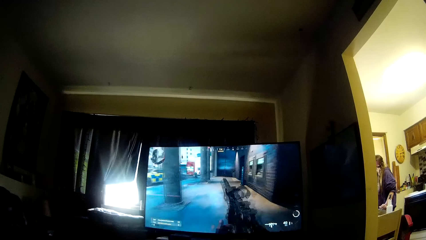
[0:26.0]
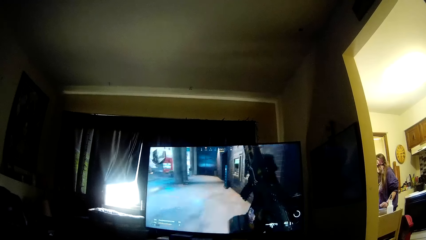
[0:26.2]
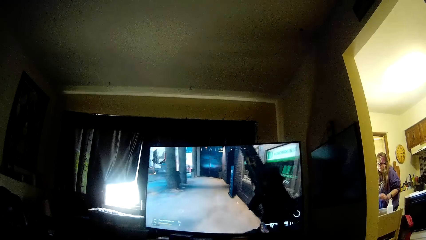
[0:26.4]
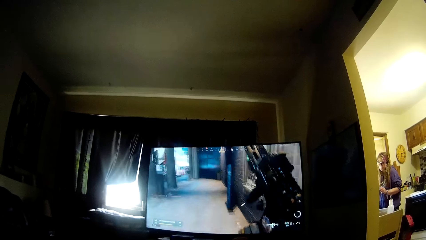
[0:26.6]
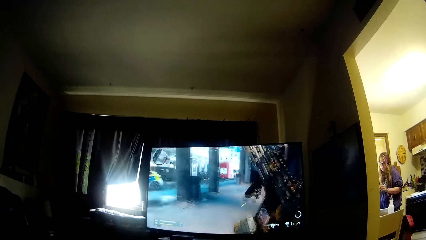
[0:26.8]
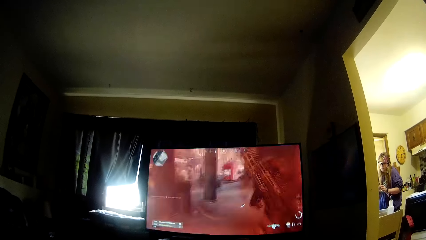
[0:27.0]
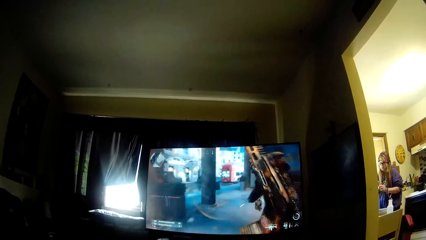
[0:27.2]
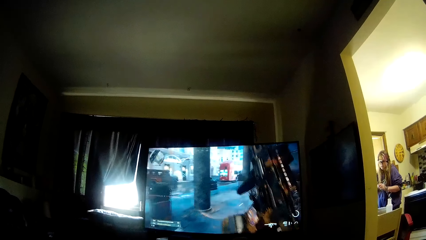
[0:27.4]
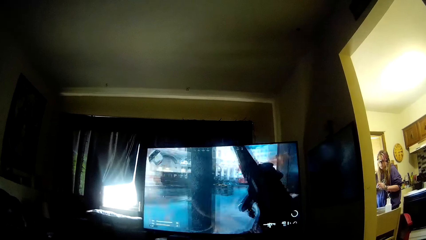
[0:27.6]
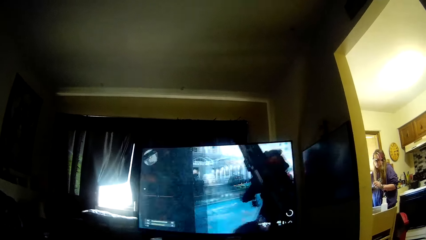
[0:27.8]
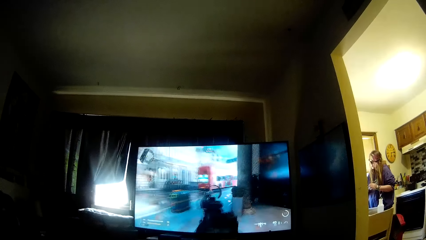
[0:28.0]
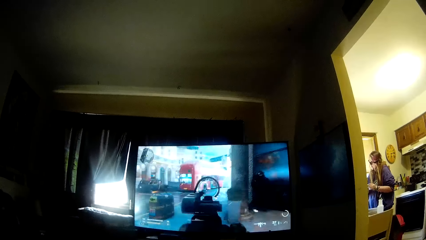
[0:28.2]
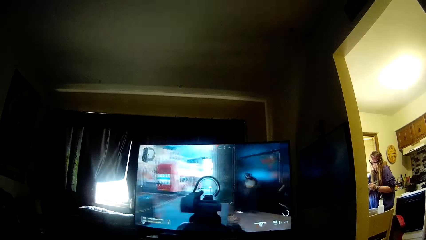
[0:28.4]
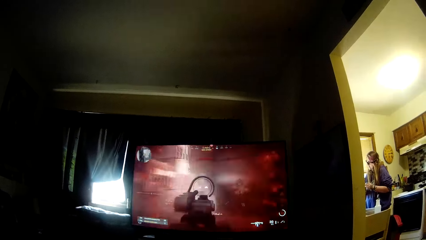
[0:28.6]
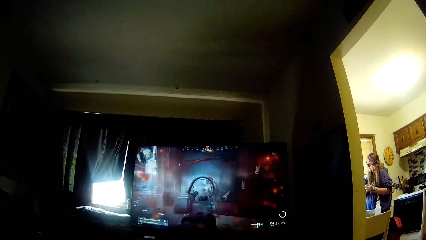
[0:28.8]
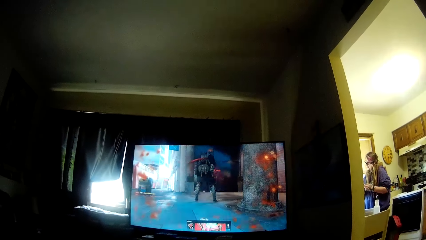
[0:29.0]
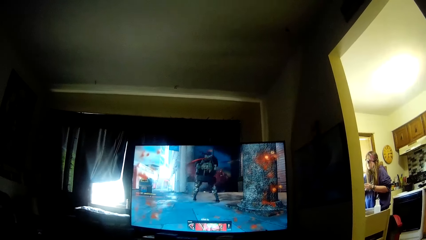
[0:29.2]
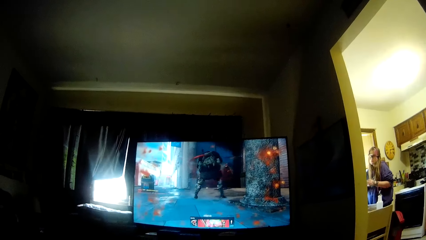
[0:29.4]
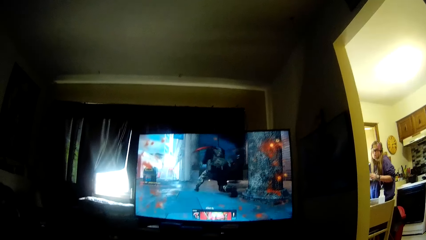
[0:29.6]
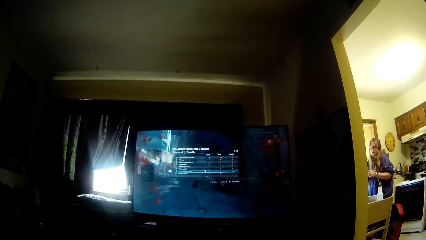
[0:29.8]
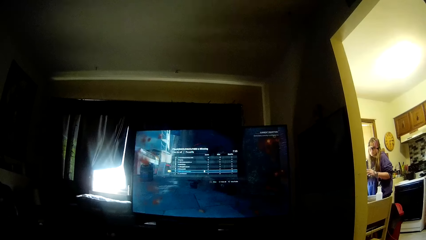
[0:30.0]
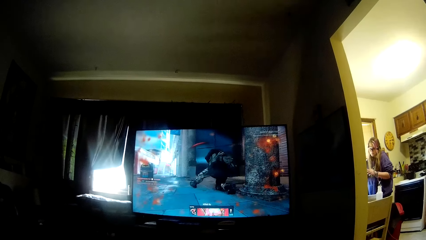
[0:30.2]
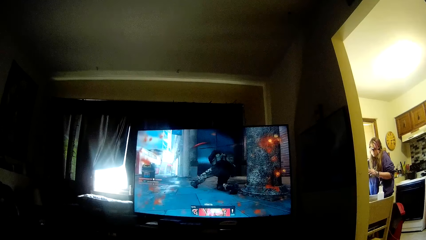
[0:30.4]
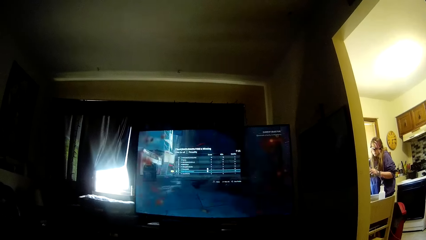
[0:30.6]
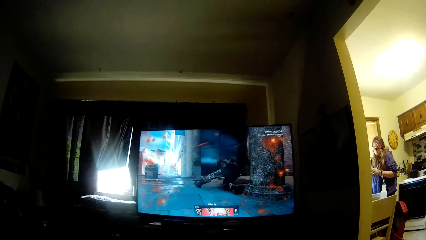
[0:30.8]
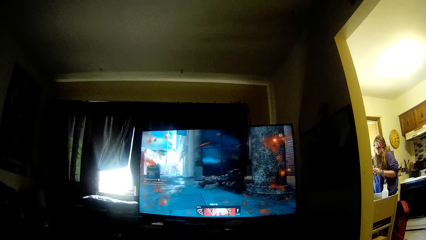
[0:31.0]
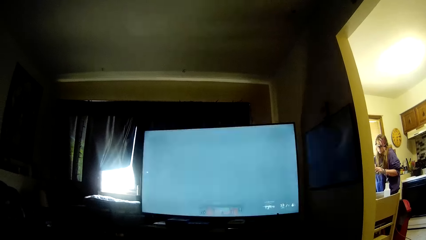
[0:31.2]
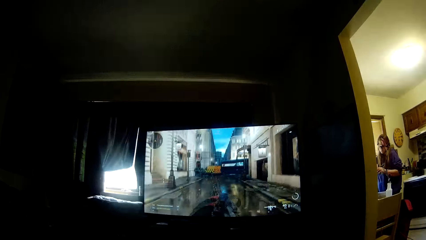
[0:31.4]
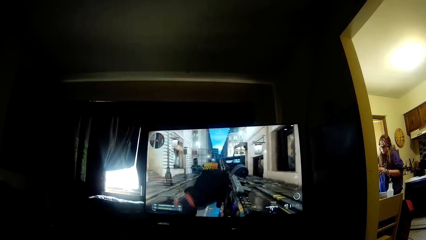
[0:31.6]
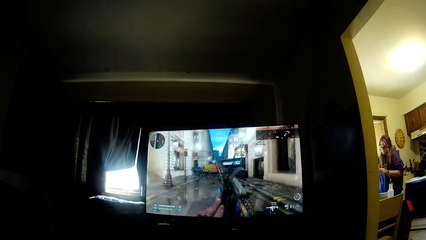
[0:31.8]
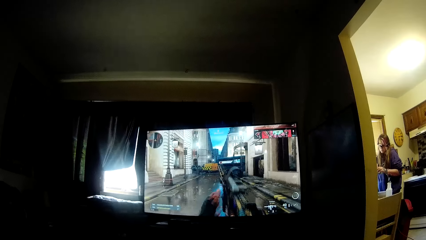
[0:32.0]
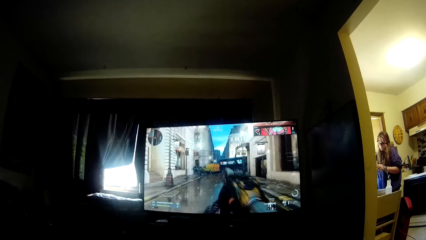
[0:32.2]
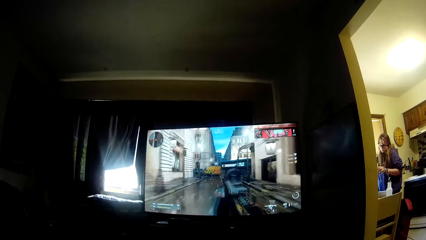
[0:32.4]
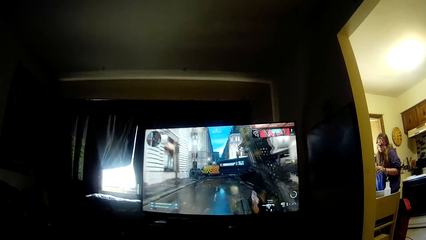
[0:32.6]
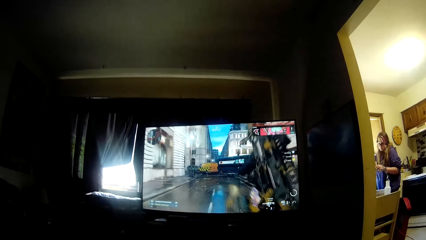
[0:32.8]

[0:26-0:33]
The woman interacts with the camera wearer.

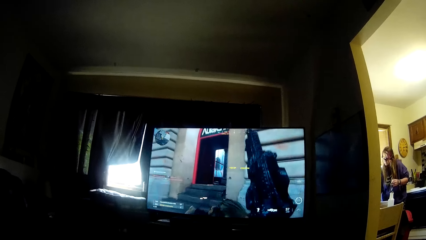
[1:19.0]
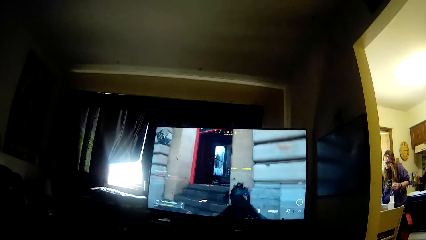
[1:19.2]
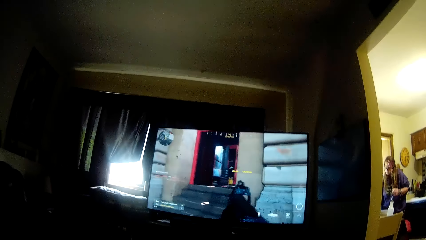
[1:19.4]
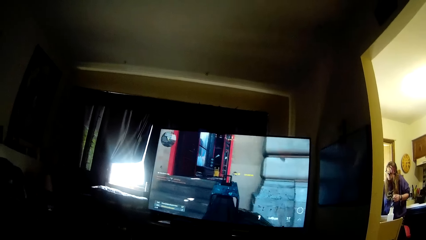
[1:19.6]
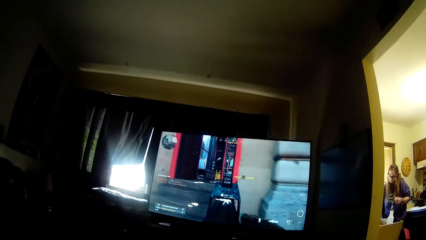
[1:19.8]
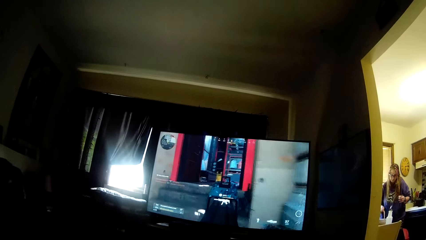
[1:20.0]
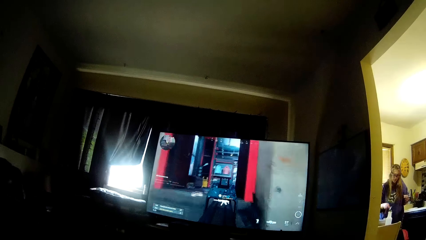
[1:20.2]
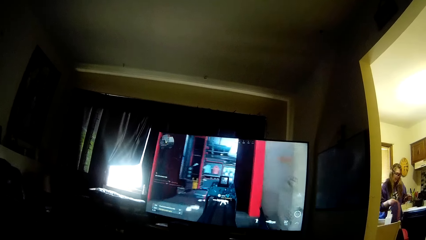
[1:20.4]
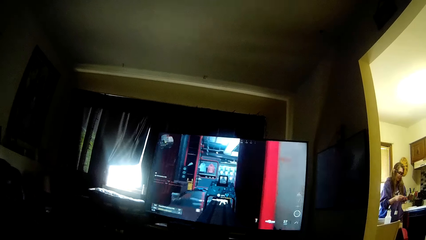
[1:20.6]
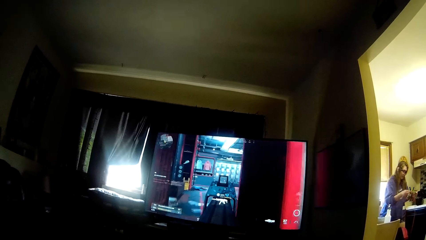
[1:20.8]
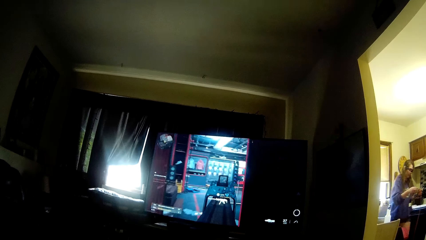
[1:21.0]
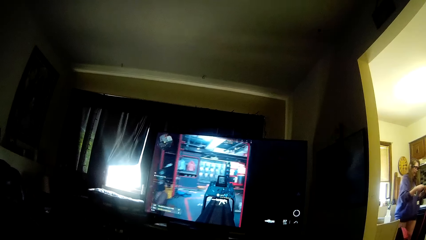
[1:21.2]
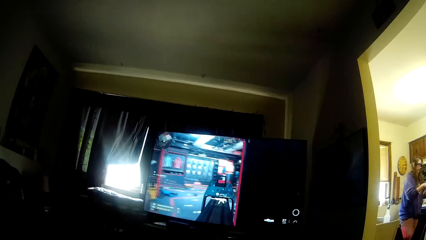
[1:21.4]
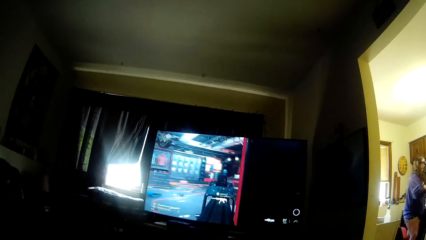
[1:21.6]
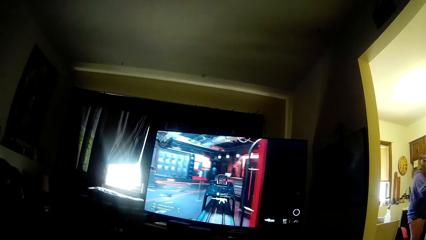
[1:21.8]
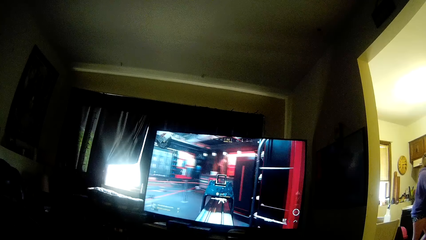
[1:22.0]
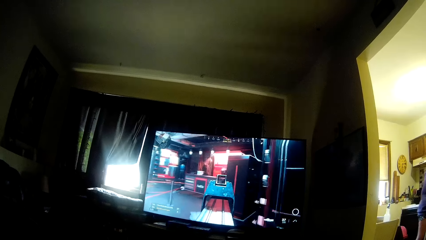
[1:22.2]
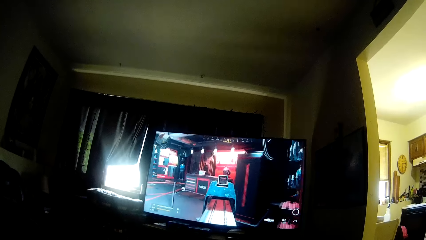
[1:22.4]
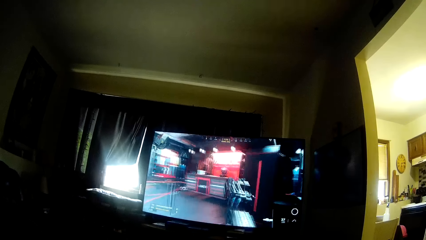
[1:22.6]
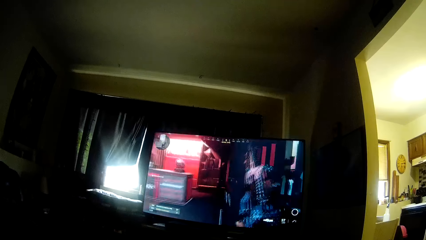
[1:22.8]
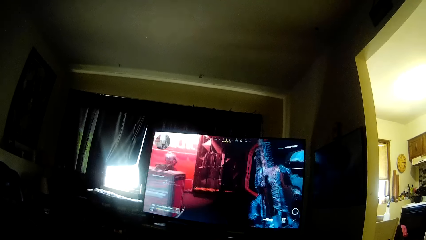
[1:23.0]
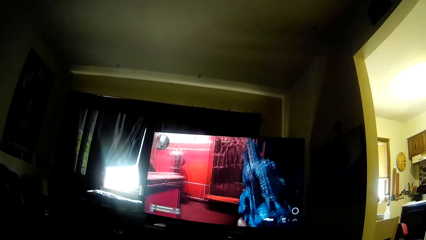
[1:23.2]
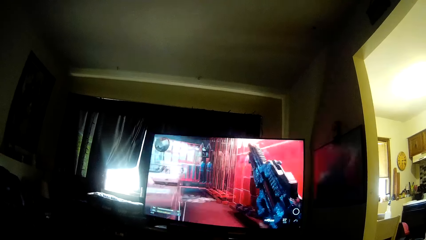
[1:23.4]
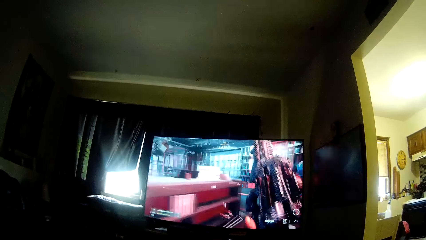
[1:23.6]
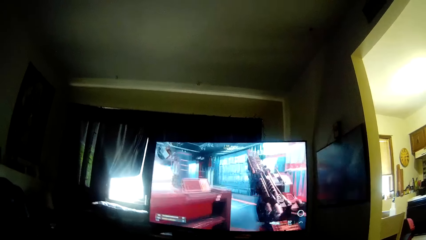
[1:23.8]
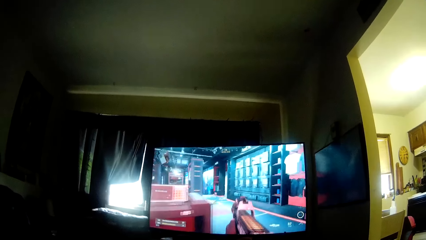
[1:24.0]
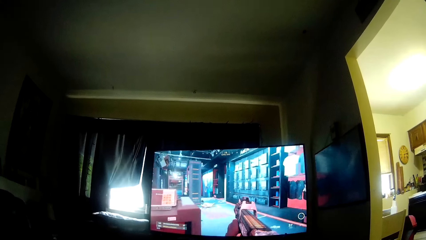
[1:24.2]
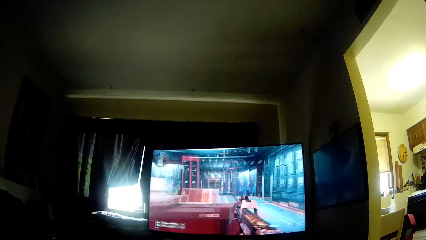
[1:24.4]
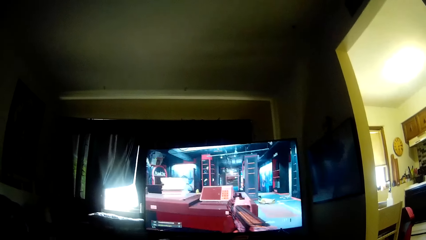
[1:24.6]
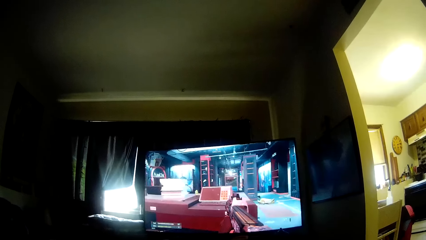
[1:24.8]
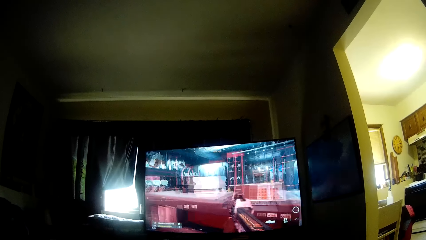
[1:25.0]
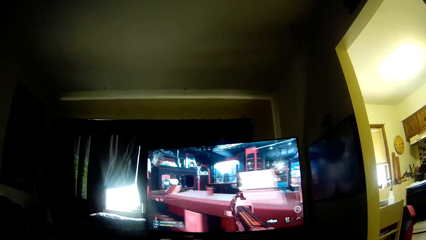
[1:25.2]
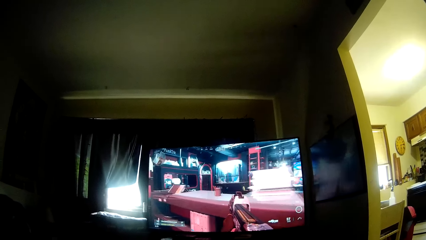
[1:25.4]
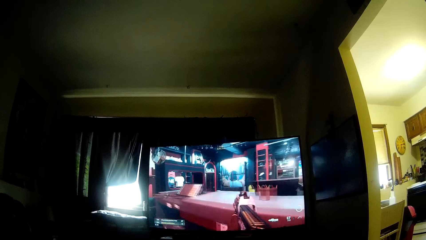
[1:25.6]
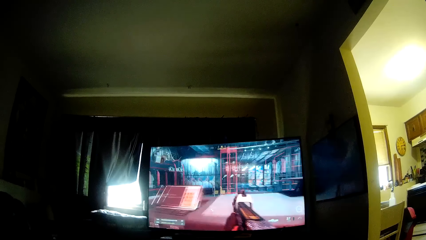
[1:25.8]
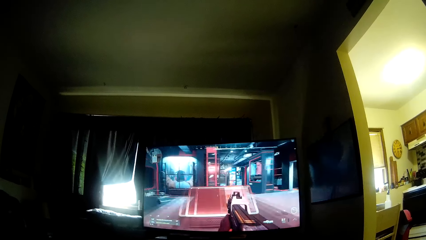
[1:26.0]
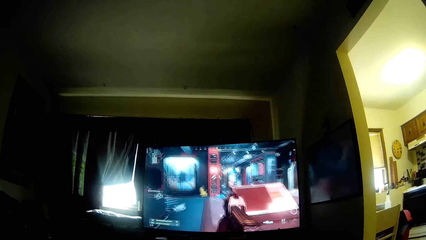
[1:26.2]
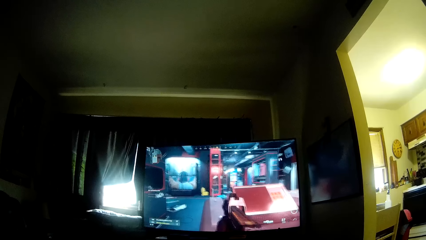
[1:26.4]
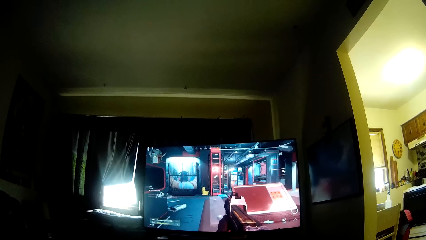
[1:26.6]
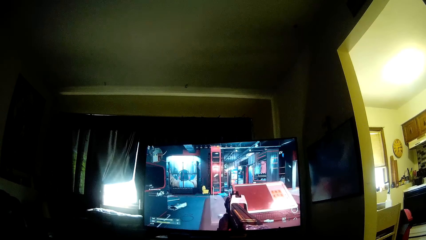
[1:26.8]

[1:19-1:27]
The woman picks up a wire with her right hand and walks towards a cabinet.
